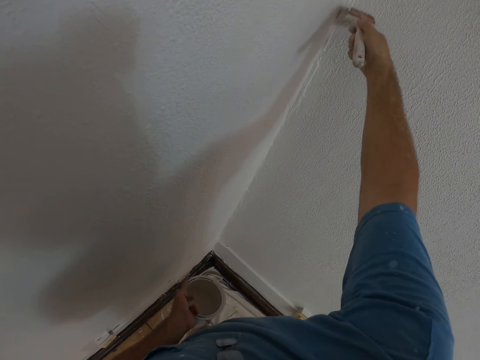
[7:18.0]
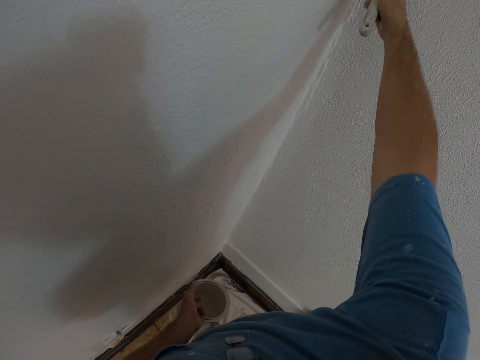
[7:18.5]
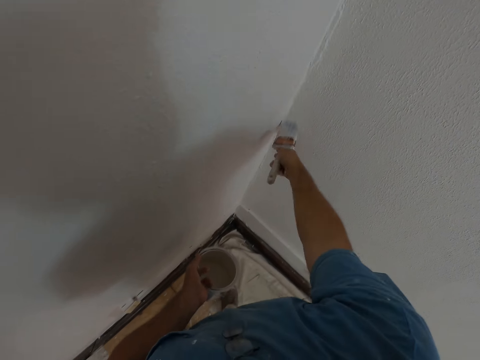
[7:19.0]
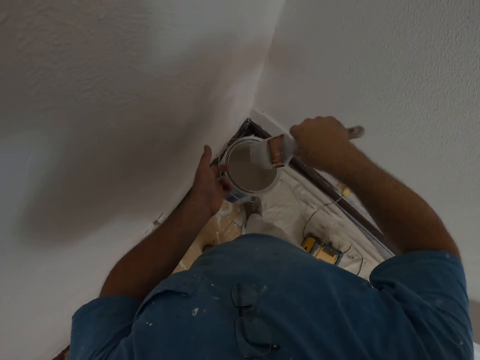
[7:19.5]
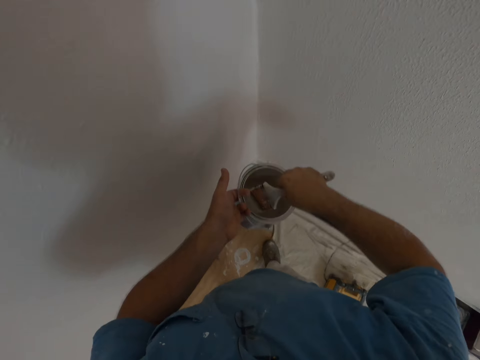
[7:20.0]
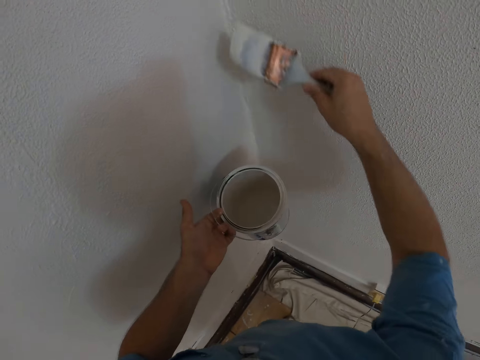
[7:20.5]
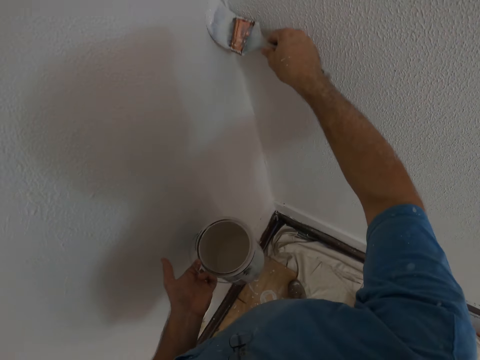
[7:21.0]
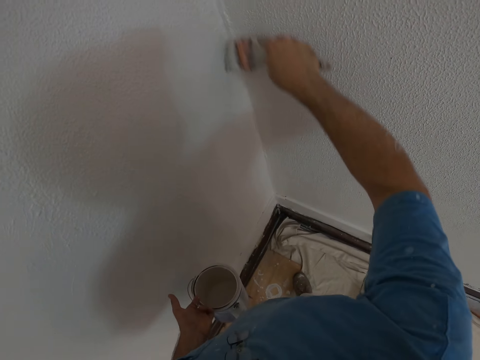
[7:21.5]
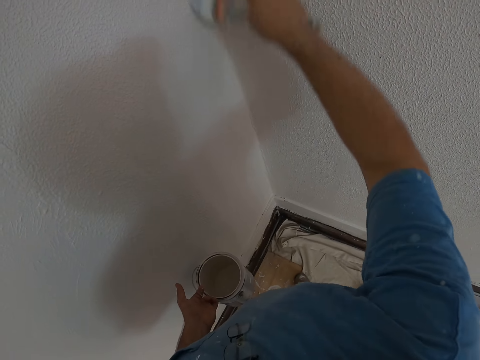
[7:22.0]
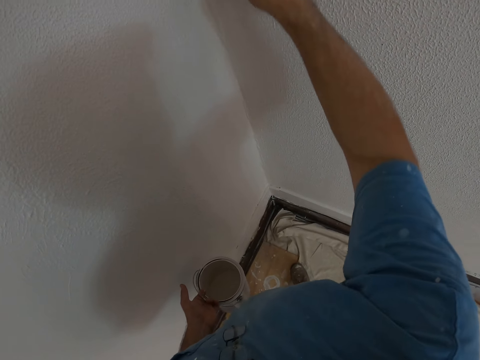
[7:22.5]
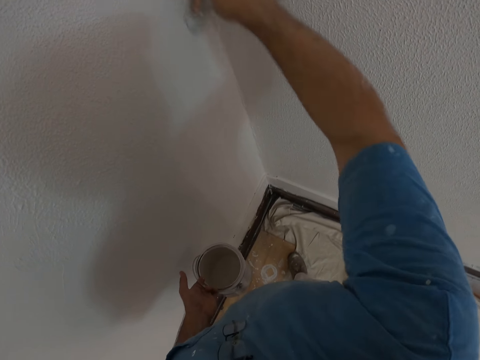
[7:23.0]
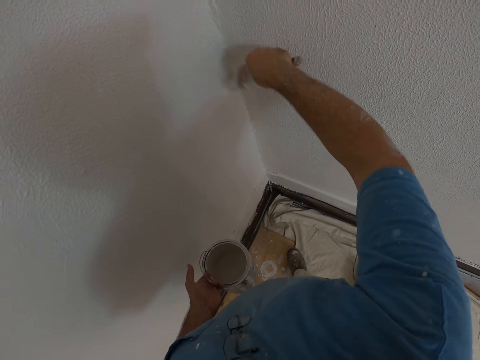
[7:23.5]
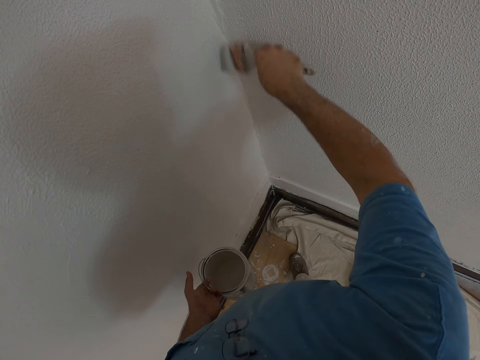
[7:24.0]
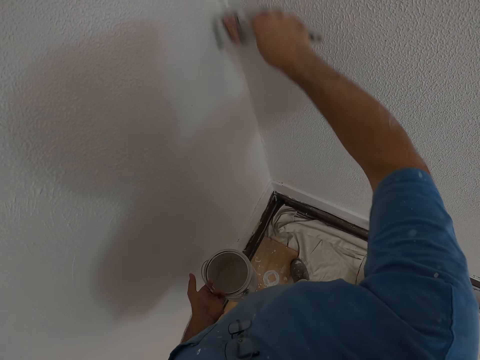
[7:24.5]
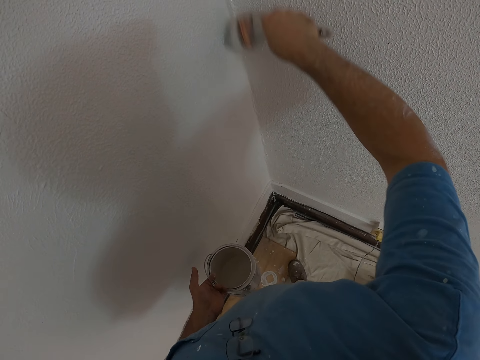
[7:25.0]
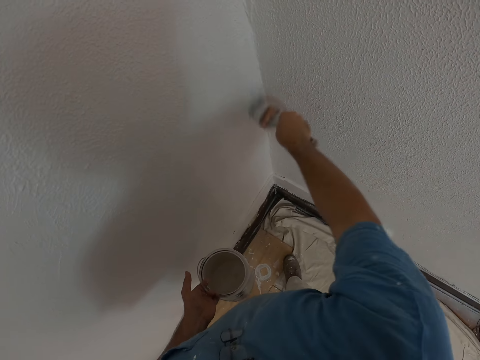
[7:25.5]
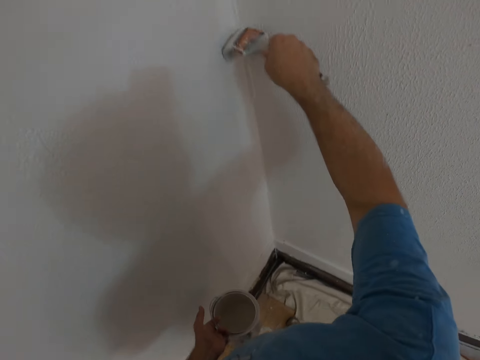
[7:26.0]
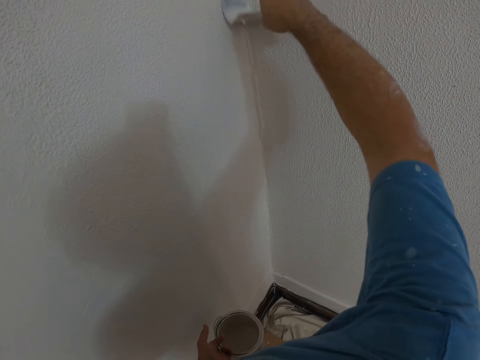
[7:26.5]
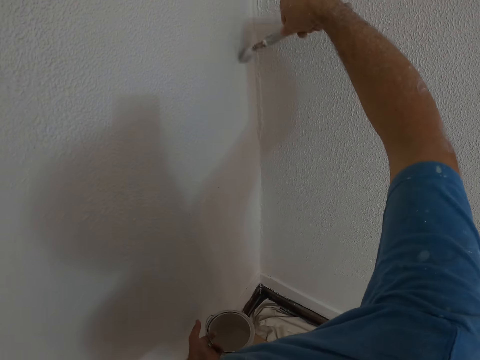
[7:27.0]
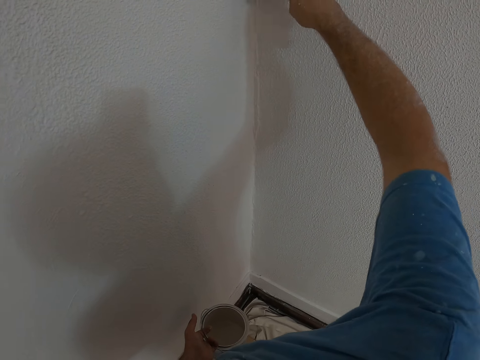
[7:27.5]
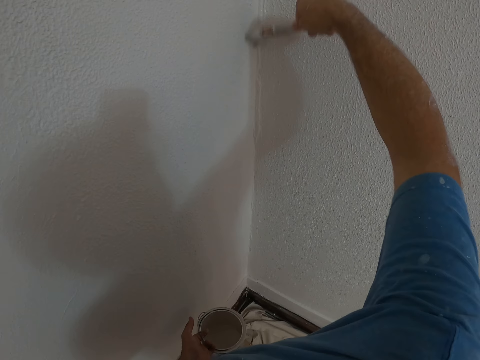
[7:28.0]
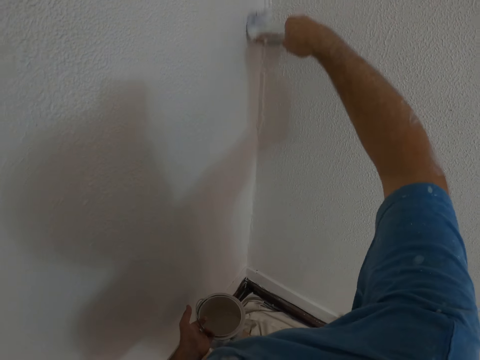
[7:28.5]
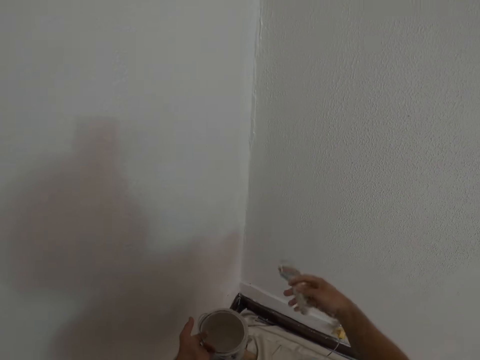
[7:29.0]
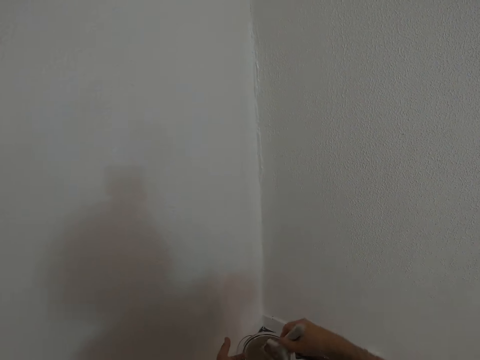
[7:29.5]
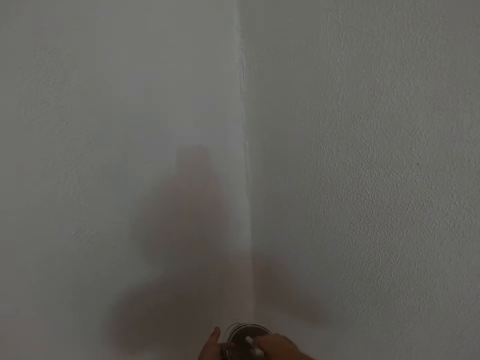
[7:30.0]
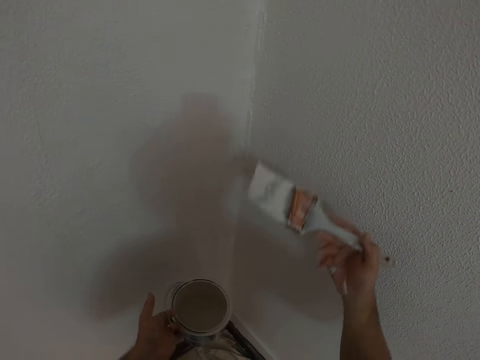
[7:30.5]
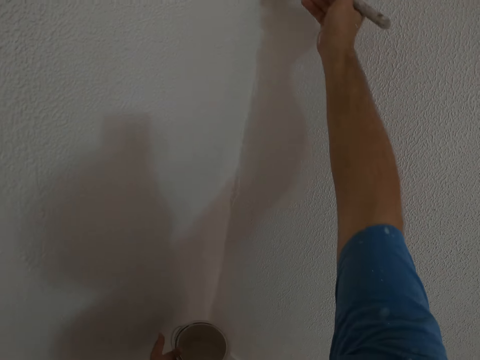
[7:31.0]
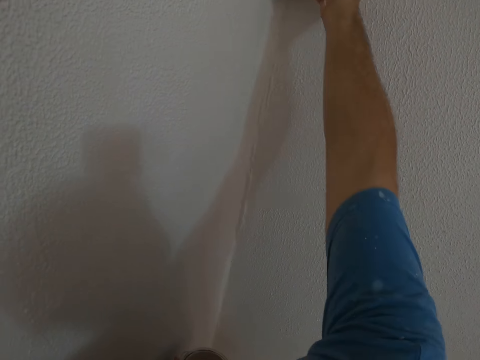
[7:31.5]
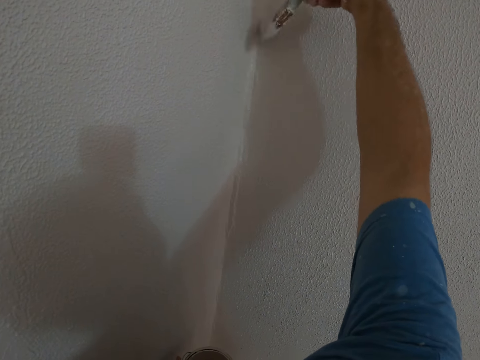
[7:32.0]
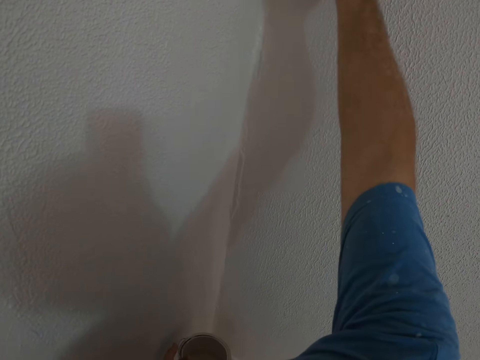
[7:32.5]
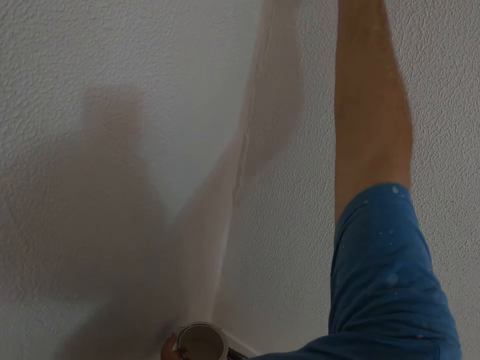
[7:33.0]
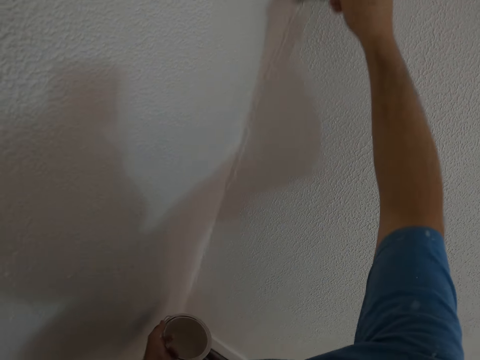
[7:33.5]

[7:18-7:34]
The camera wearer scoops paint from the bucket of paint in his left hand with the paint brush. He paints the wall with the paint brush in his right hand. He scoops paint from the bucket of paint in his left hand with the paint brush. He paints the wall with the paint brush in his right hand.

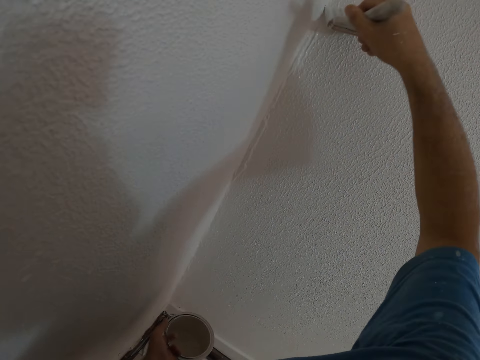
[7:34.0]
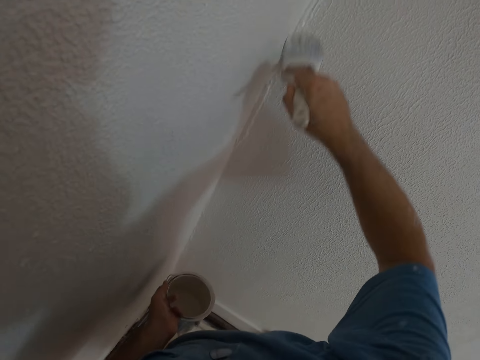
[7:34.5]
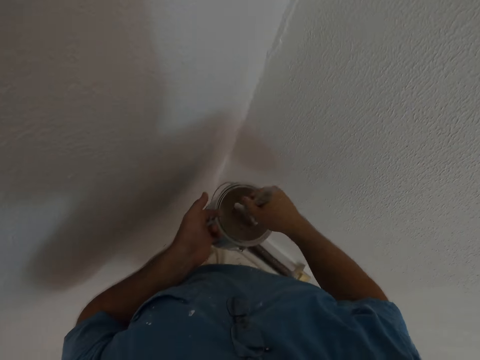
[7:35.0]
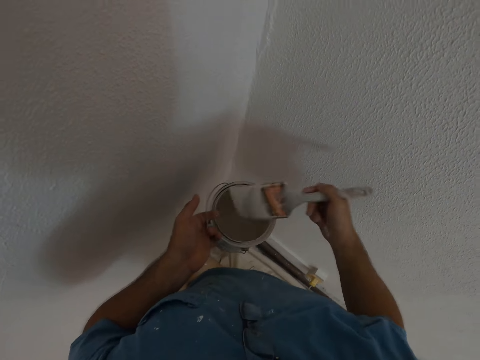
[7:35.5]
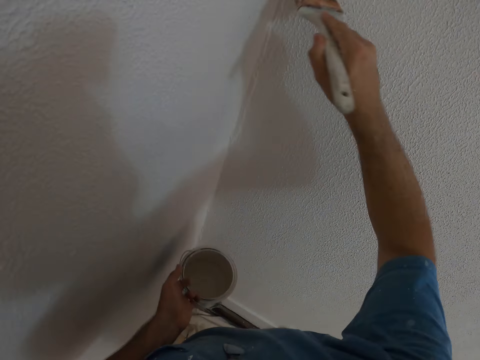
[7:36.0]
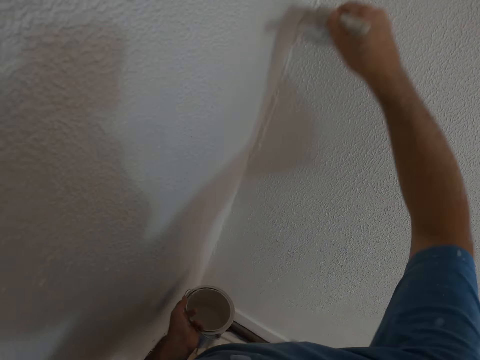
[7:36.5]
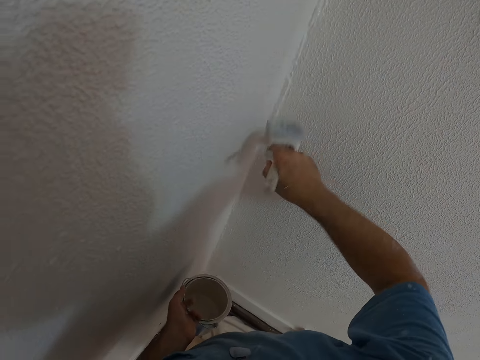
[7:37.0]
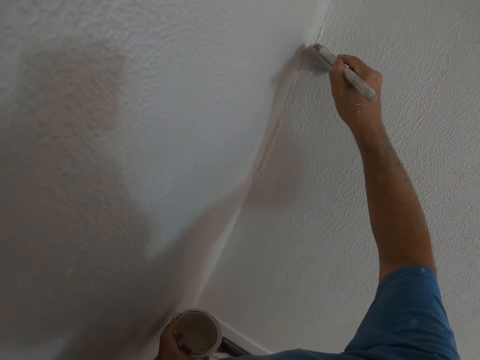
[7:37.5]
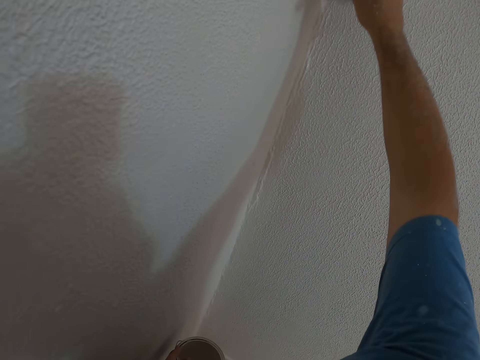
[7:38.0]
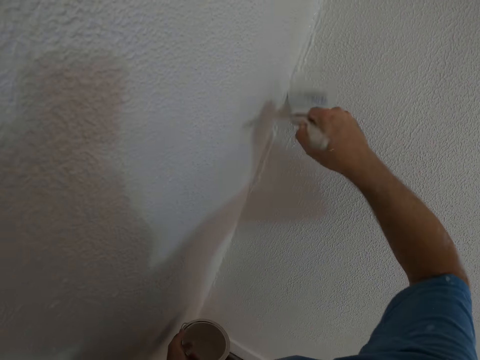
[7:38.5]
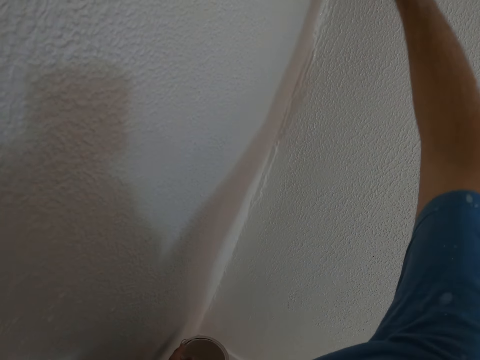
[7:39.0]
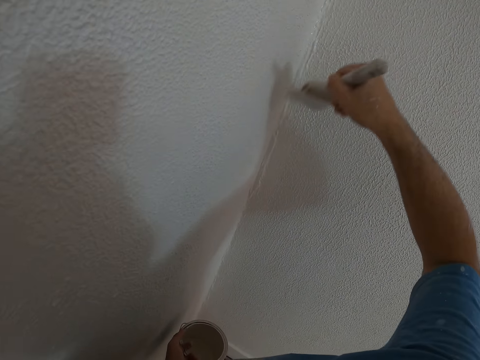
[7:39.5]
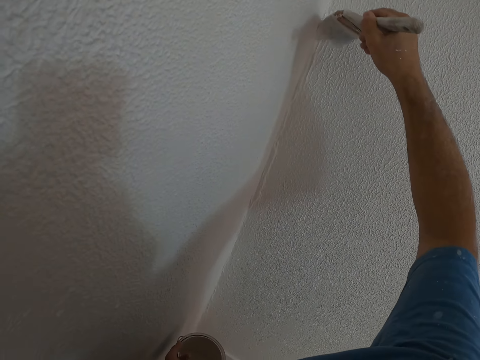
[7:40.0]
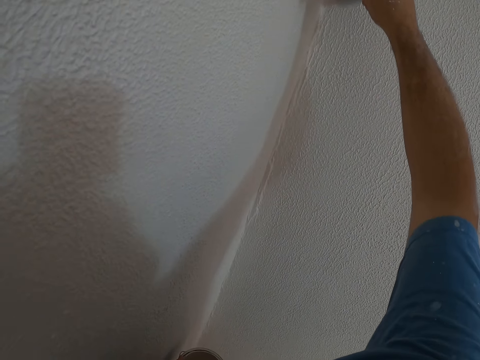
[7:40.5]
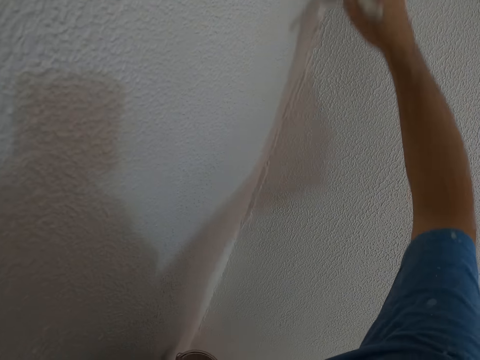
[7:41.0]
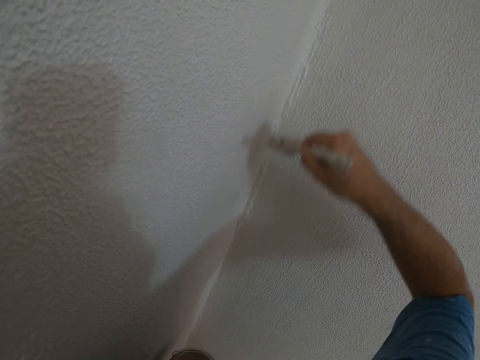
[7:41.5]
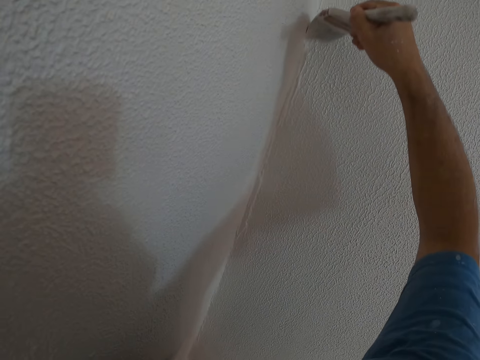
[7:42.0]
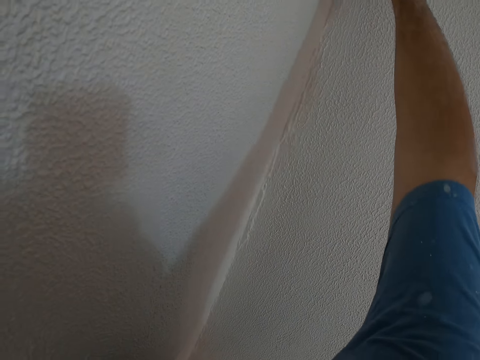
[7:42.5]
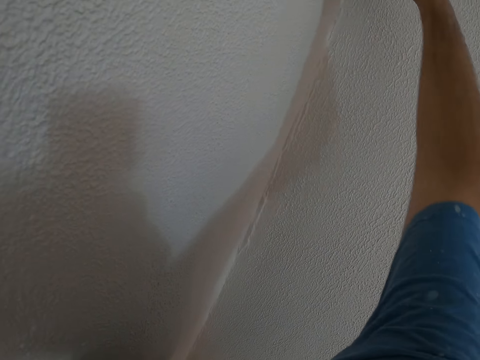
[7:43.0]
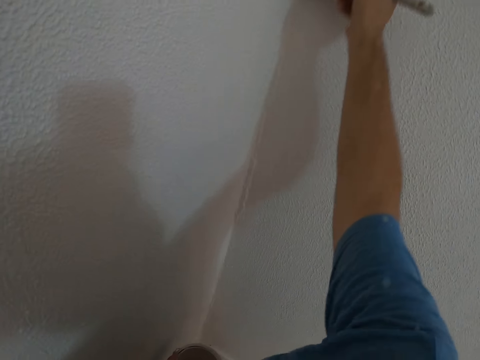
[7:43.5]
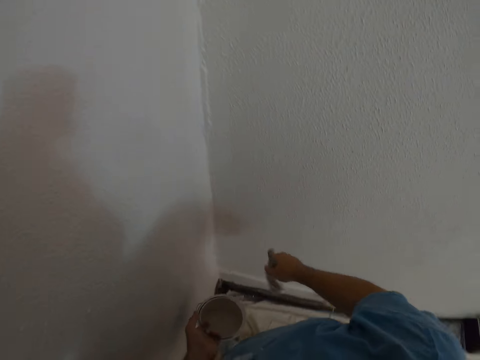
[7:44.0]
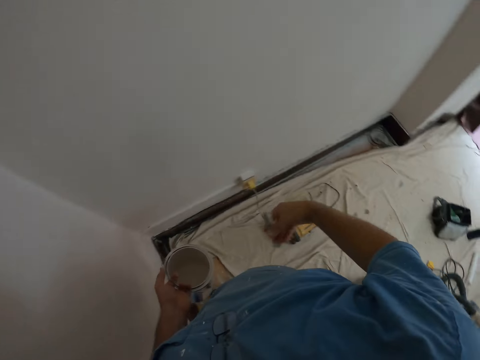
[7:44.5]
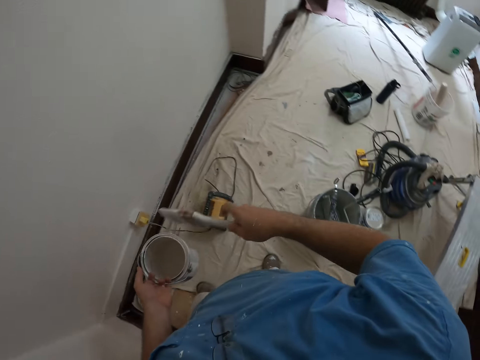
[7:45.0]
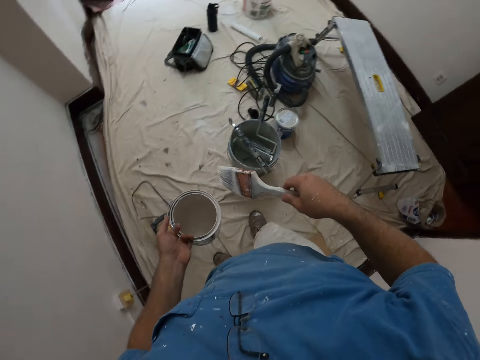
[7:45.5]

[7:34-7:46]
The camera wearer scoops paint from the bucket of paint in his left hand with the paint brush. He paints the wall with the paint brush in his right hand. He walks around the room.
